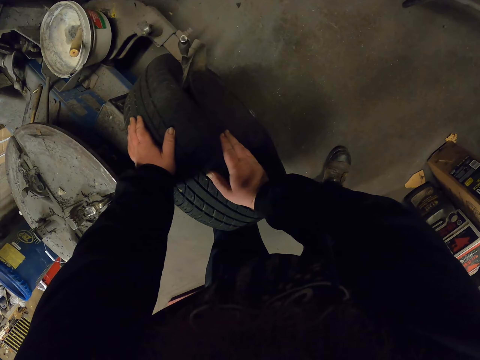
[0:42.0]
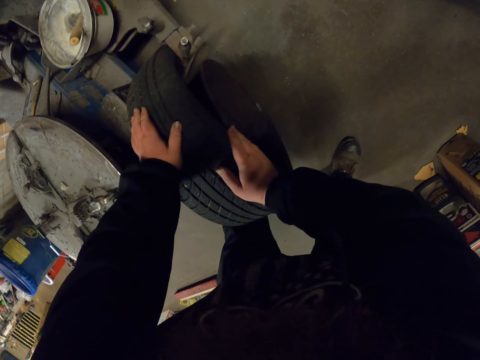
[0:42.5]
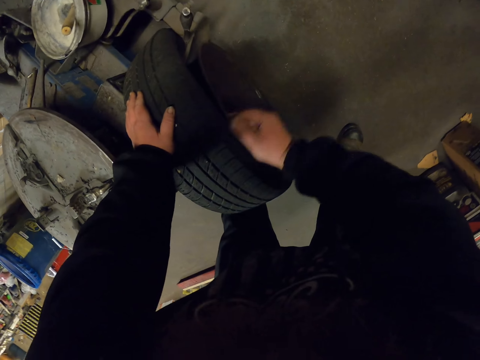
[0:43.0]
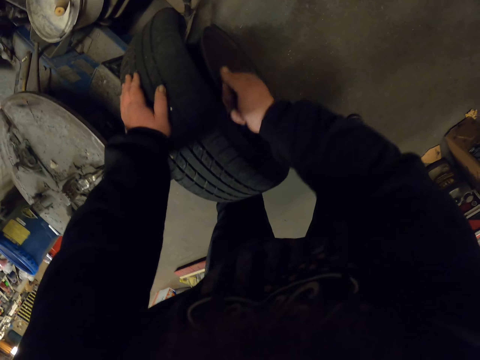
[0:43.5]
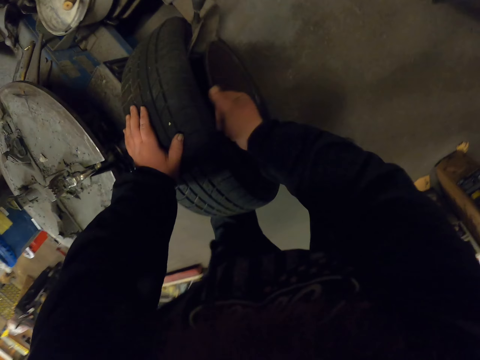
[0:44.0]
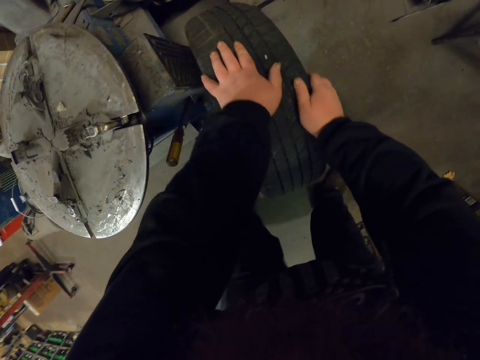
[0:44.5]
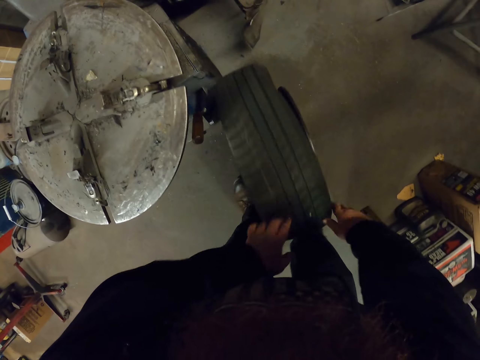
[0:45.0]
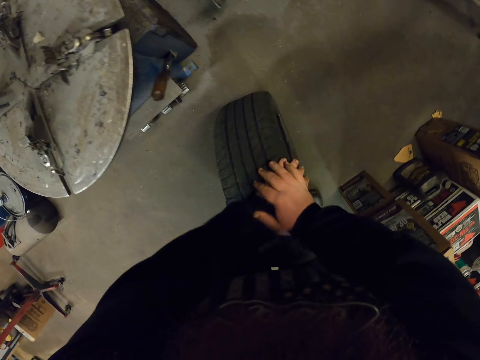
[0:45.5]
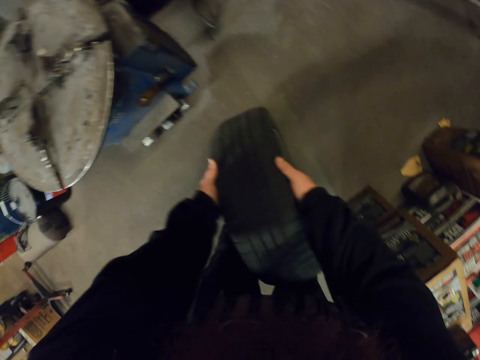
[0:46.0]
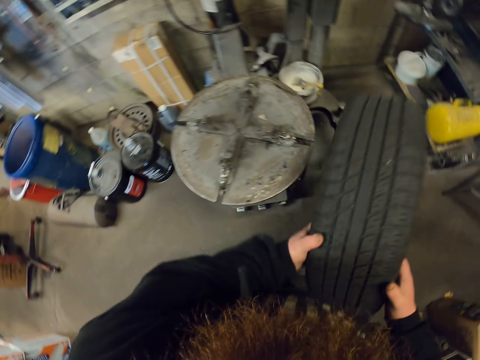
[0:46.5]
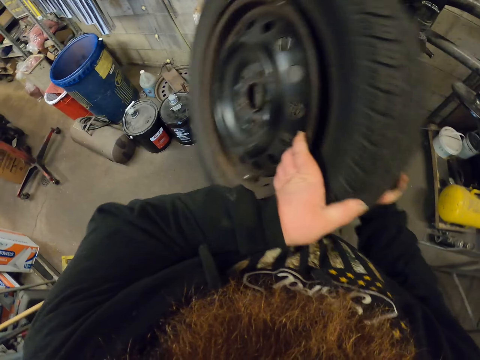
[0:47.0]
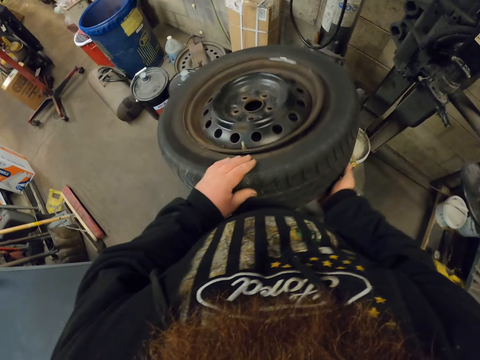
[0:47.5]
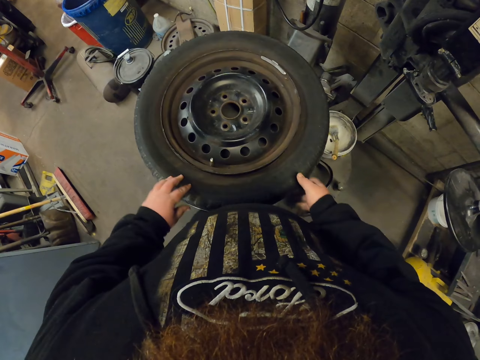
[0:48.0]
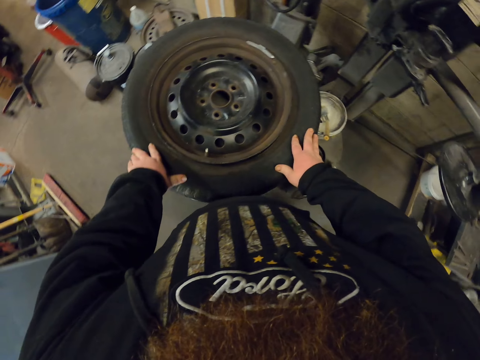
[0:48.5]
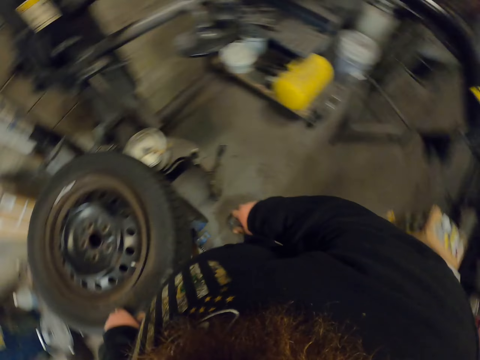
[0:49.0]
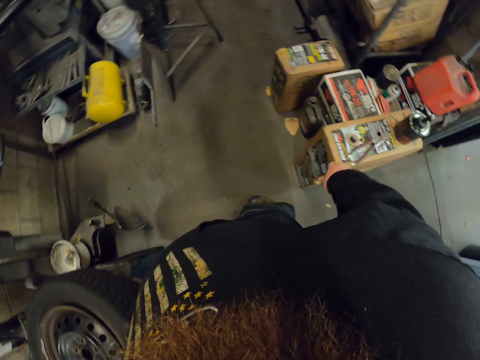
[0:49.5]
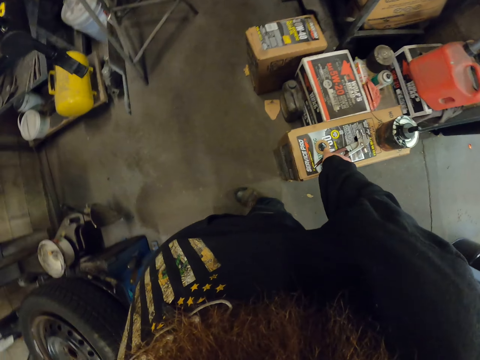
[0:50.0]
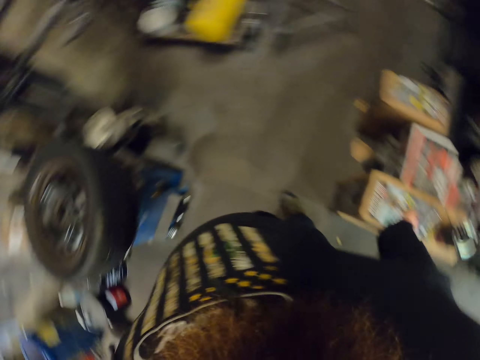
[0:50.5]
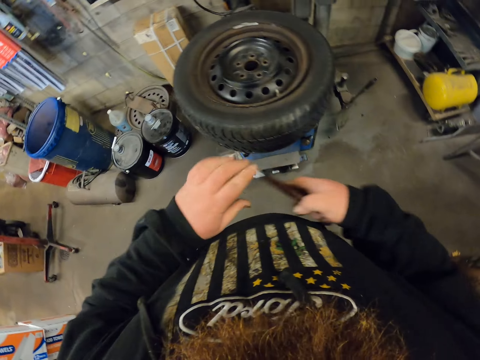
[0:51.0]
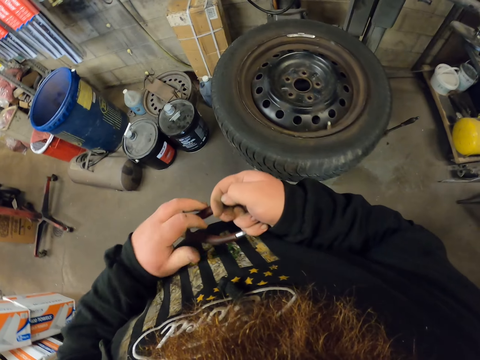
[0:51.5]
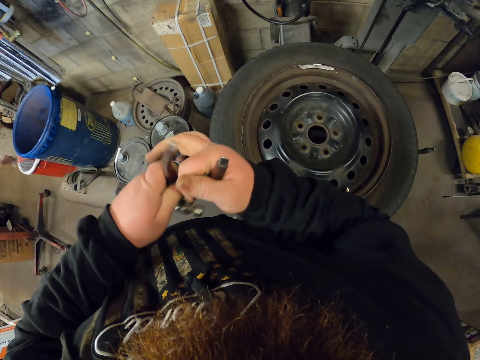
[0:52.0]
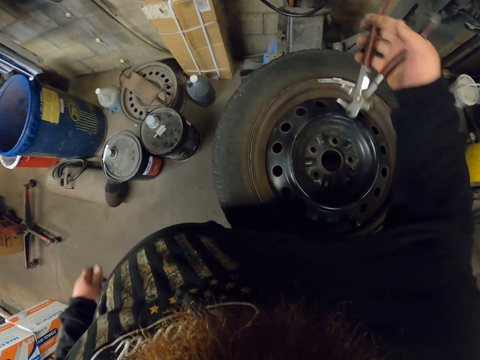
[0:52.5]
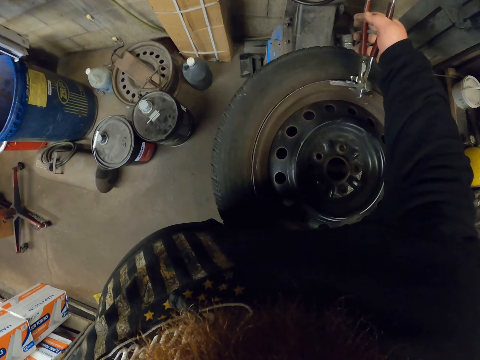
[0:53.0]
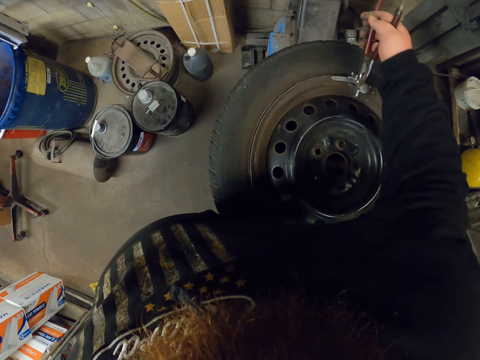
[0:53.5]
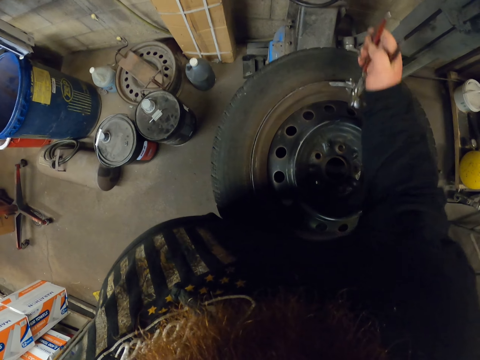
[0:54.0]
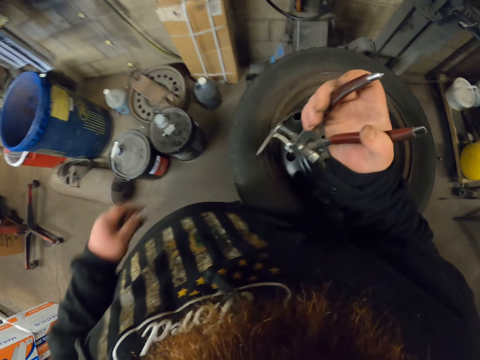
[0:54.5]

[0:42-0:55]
The camera wearer removes the rim with the bead breaker. He hits the wheel with the hand. He removes the rim with his hand. He pushes the wheel on the floor. He removes the wheel from the bead breaker and rolls the wheel down on the ground. He lifts the wheel up. He puts the wheel on top of the bead breaker. He makes a step. He turns around. He picks up a wrench or weight hammer on top of the box. He adjusts the weight hammer in the hand. He removes a bolt or balancer clip from the wheel.

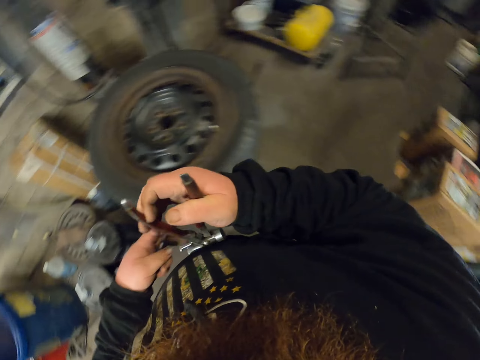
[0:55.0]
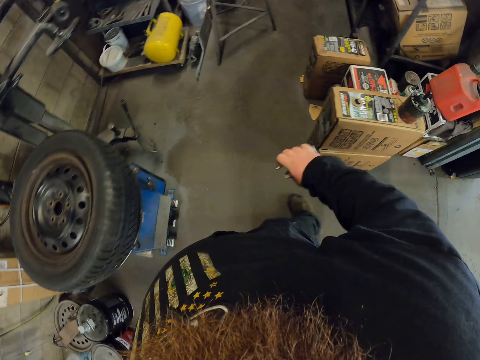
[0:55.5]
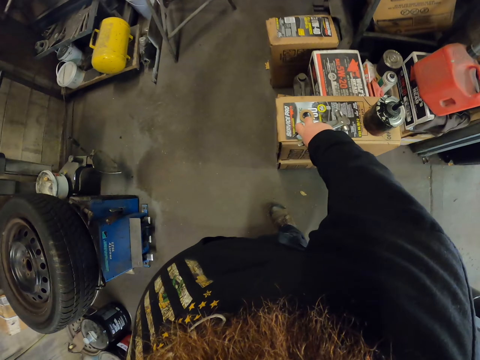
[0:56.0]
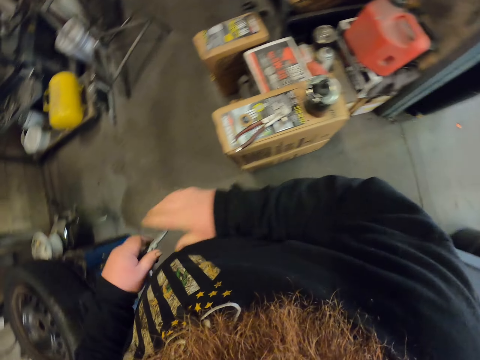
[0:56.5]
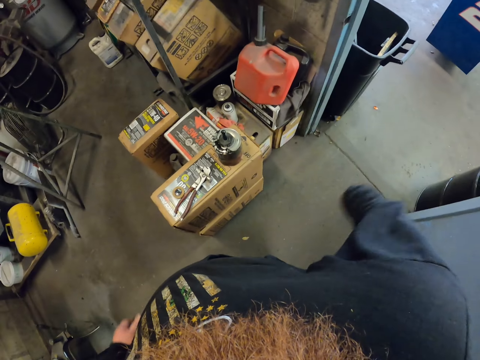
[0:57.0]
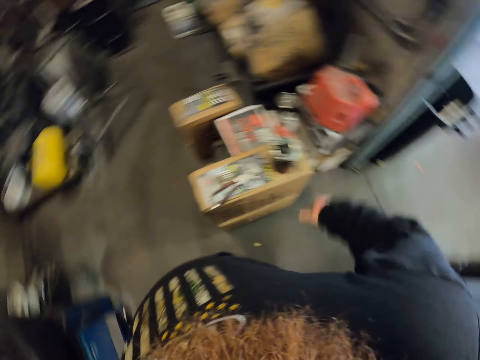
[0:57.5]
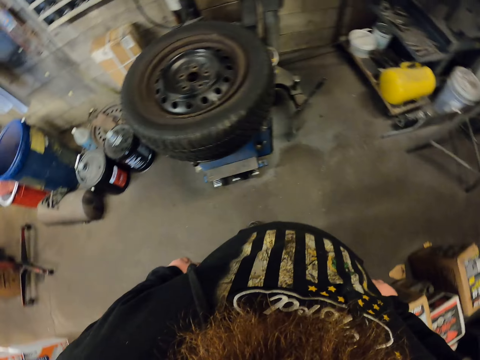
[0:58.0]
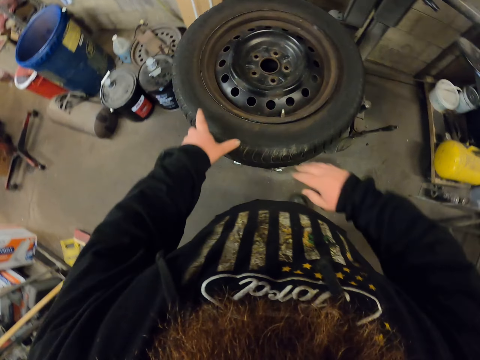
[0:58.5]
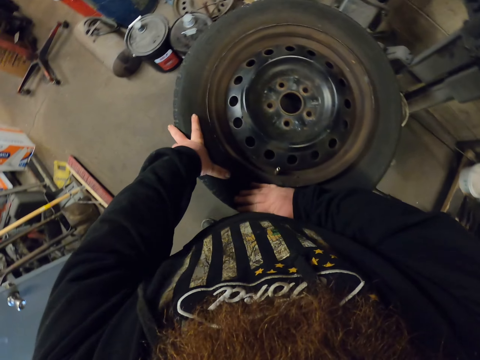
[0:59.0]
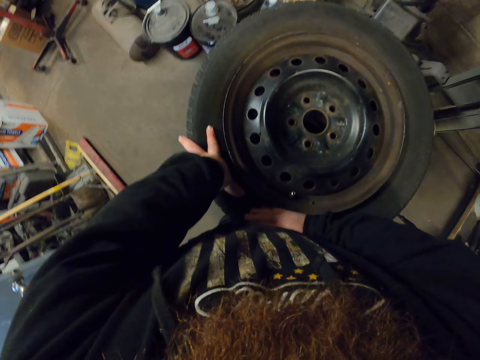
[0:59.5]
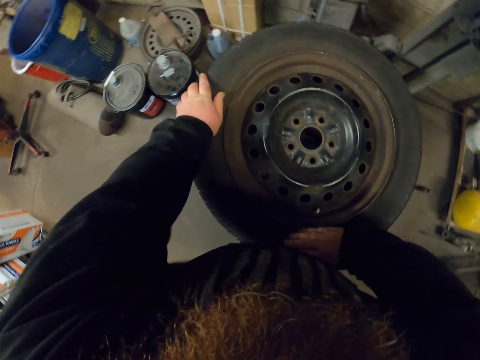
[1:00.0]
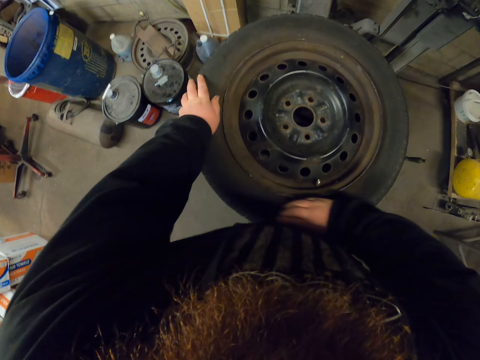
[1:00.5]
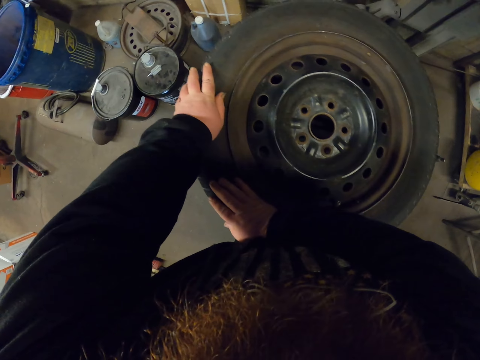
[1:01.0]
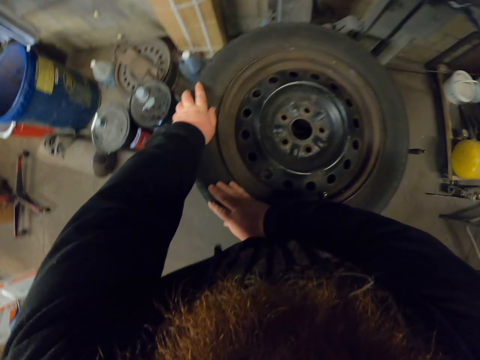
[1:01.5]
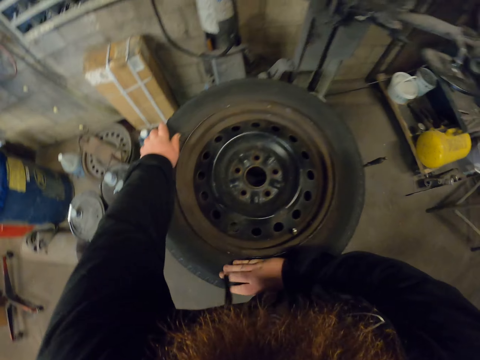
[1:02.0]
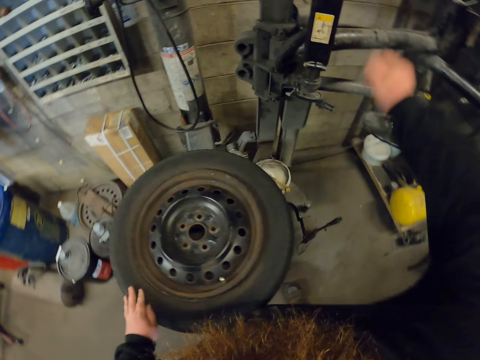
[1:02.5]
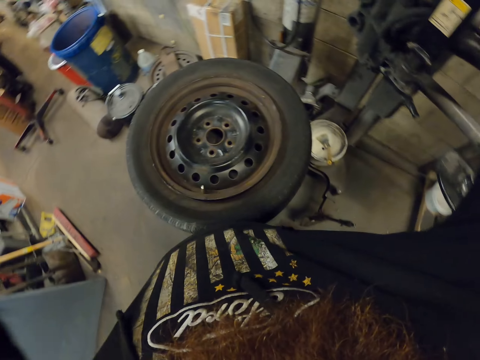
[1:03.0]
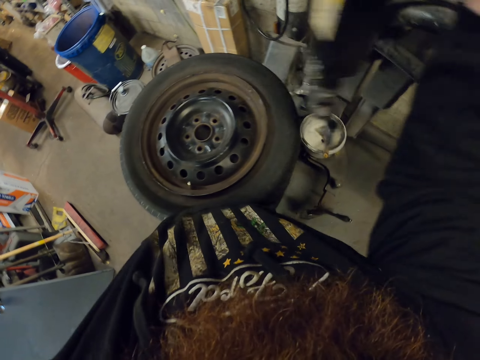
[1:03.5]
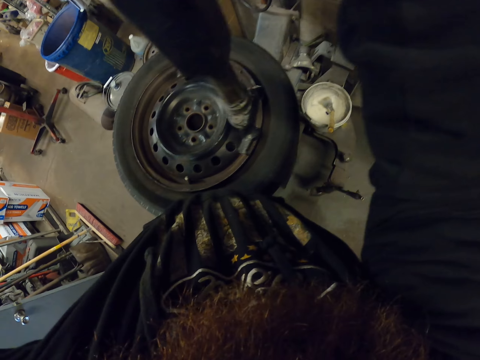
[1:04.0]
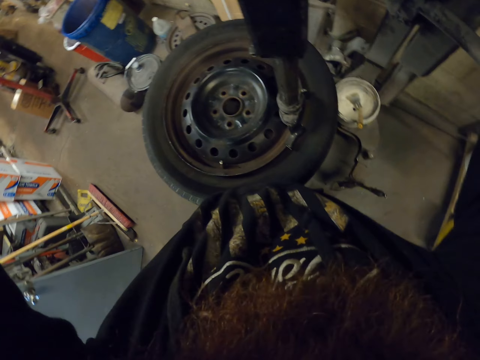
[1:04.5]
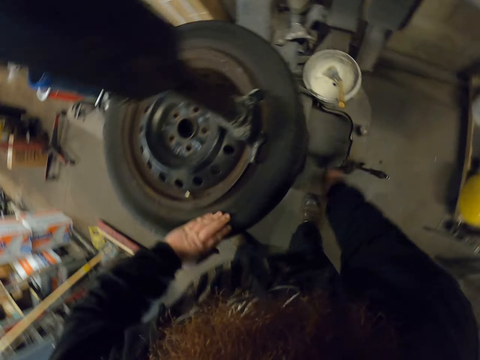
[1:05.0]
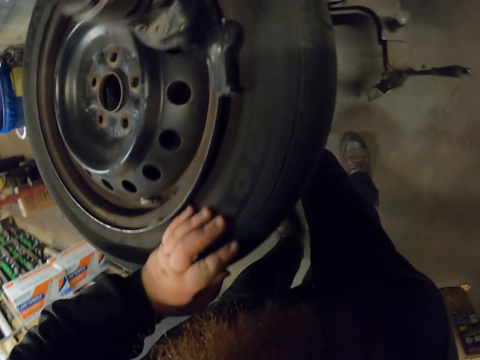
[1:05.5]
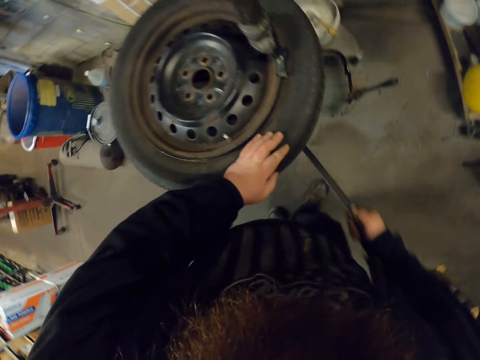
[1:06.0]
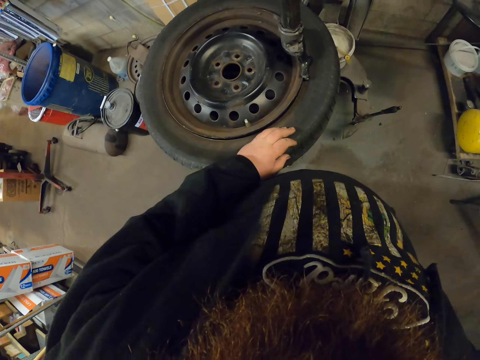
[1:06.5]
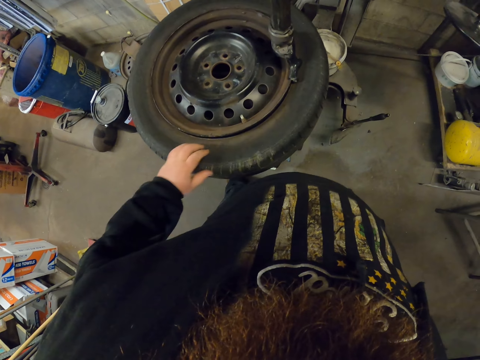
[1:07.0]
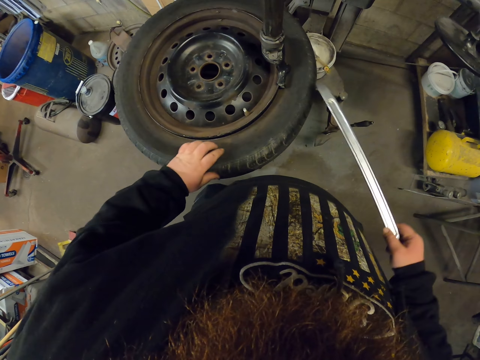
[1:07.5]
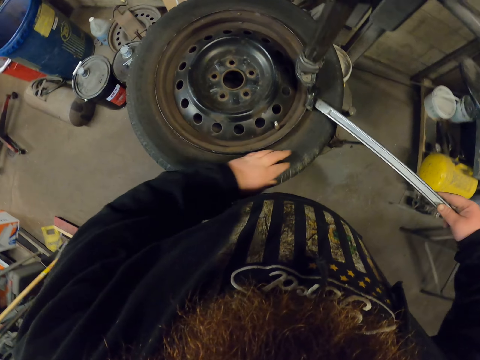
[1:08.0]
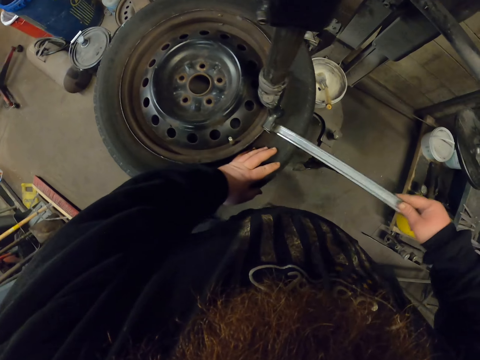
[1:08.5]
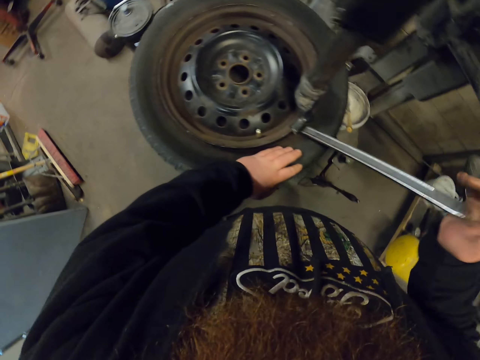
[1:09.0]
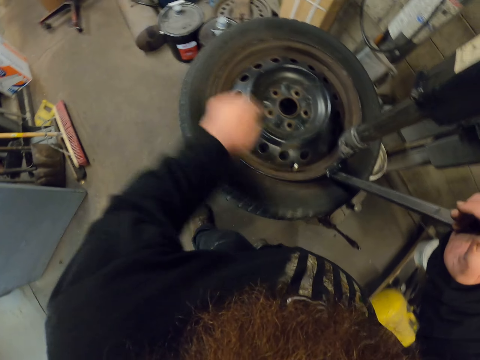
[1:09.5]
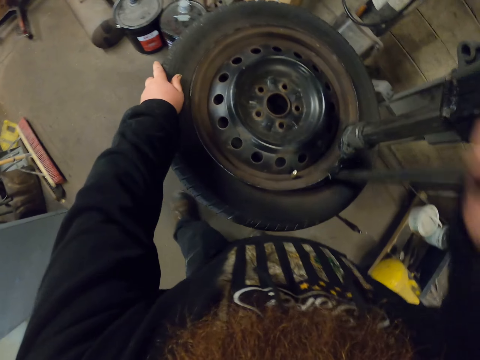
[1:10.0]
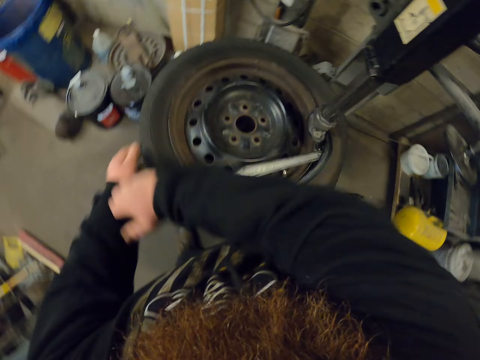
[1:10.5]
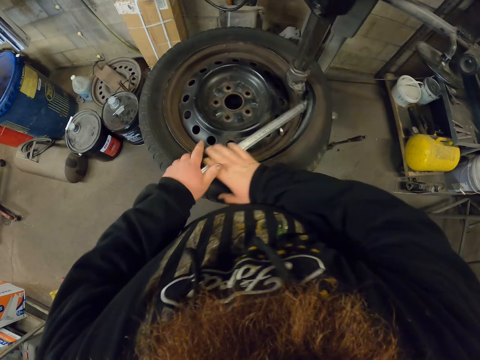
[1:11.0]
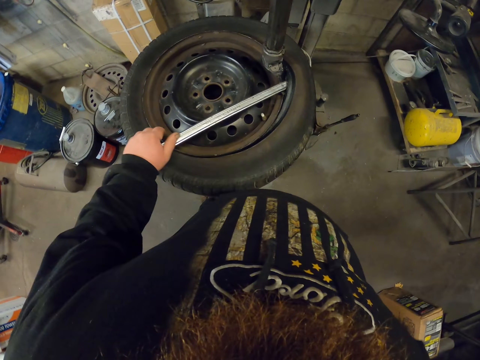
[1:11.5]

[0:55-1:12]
The camera wearer picks up the balancer clip or bolt with the left hand. He puts down a wrench on top of the box. He passes the balancer clip to the right hand. He throws the bolt into the dustbin. He turns around. He presses the wheel. He removes the rim with his hand. He lowers the lock lever. He puts the bead breaker into the wheel. He picks up the wheel spanner or tyre crowbar. He stares at the wheel. He loosens the rim with the tyre crowbar. He fixes the wheel spanner in between the rim and the tire and pulls the wheel spanner in between the rim and the tire.
